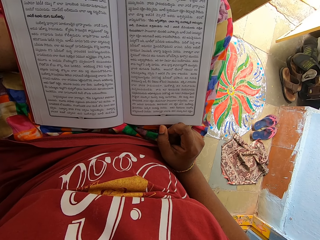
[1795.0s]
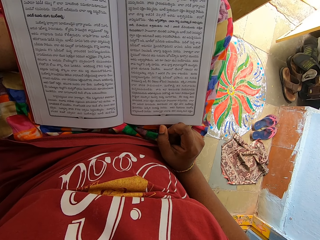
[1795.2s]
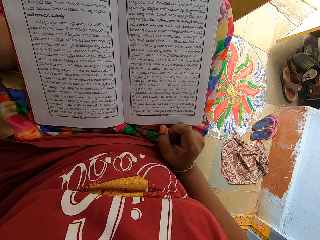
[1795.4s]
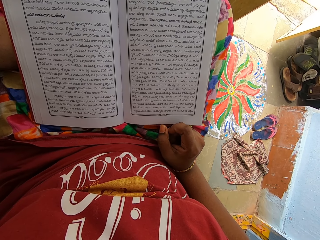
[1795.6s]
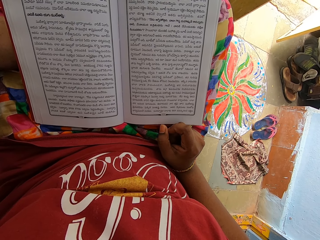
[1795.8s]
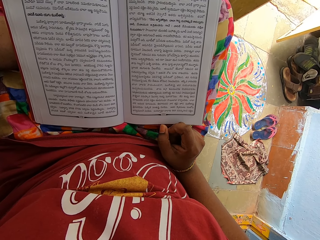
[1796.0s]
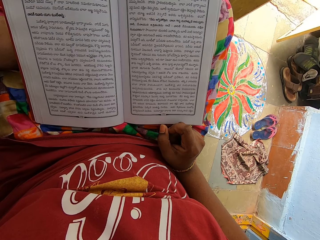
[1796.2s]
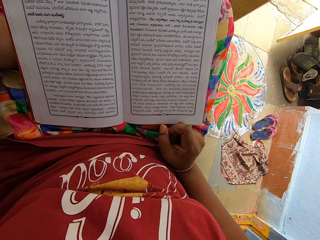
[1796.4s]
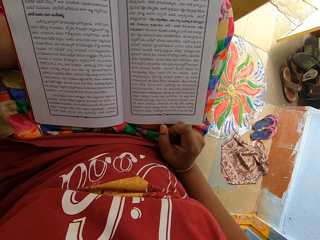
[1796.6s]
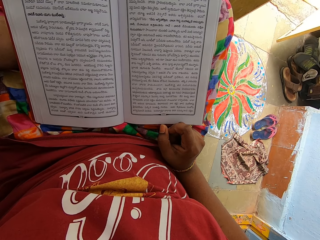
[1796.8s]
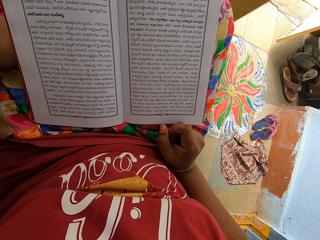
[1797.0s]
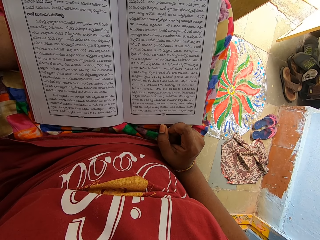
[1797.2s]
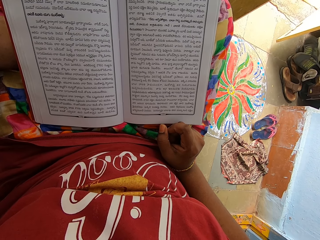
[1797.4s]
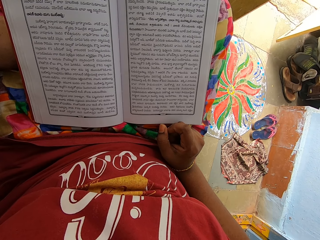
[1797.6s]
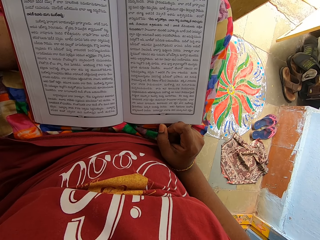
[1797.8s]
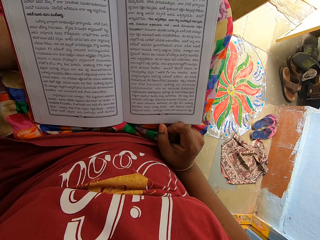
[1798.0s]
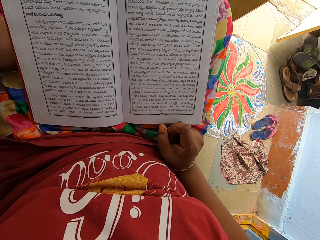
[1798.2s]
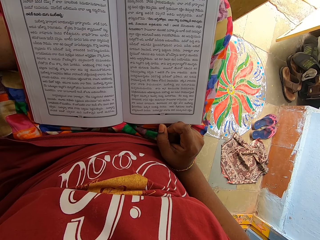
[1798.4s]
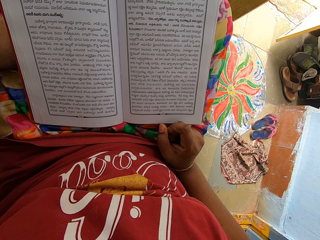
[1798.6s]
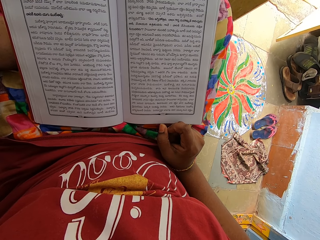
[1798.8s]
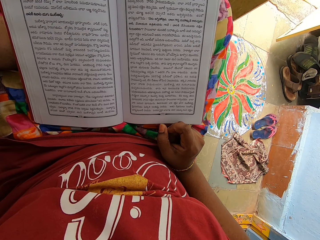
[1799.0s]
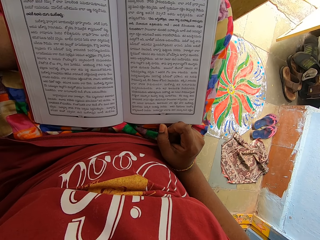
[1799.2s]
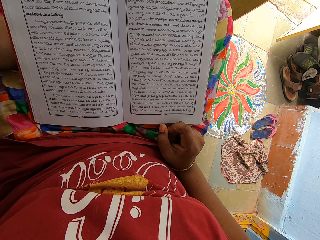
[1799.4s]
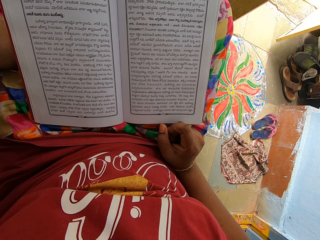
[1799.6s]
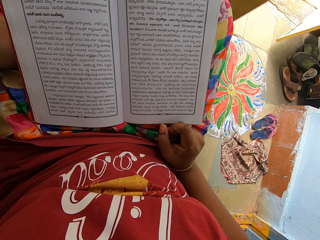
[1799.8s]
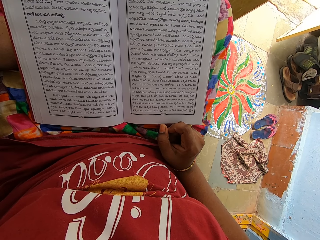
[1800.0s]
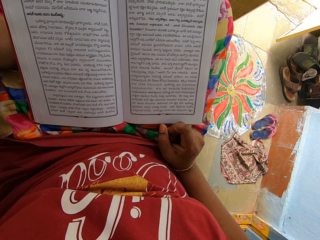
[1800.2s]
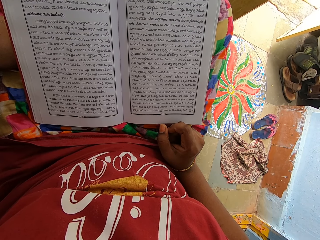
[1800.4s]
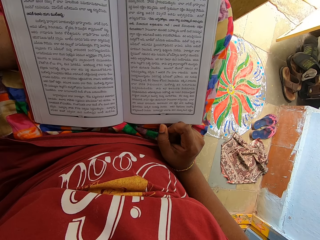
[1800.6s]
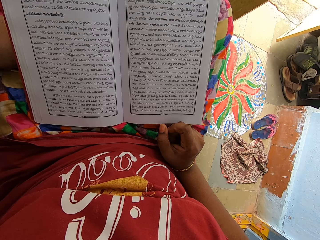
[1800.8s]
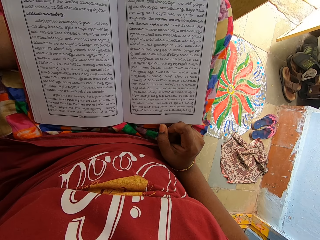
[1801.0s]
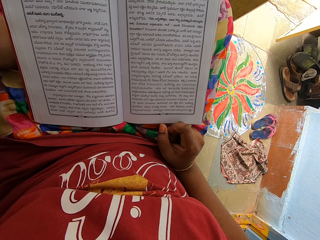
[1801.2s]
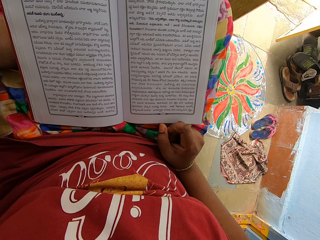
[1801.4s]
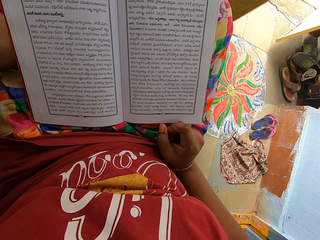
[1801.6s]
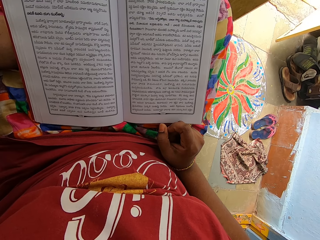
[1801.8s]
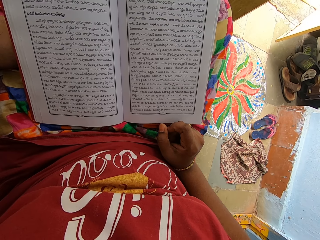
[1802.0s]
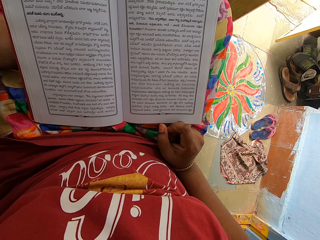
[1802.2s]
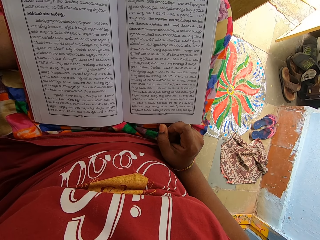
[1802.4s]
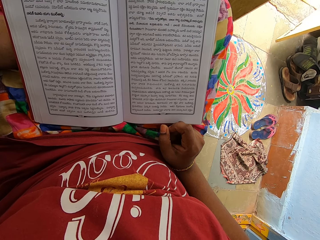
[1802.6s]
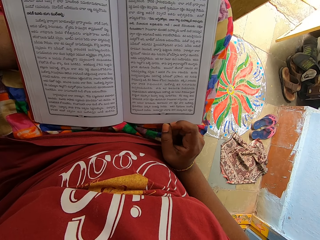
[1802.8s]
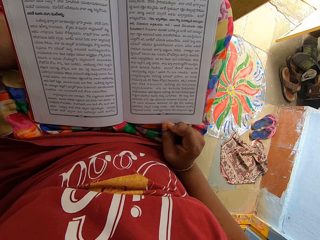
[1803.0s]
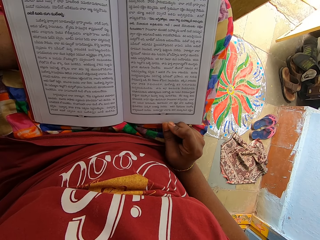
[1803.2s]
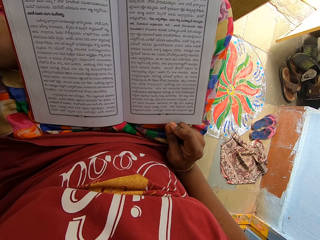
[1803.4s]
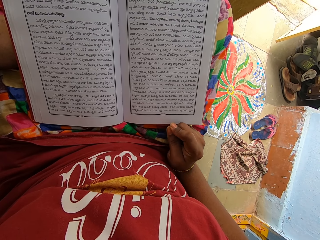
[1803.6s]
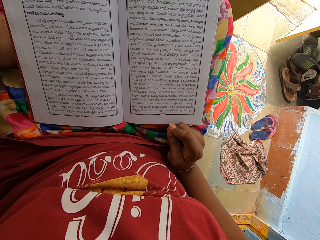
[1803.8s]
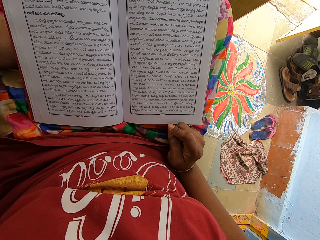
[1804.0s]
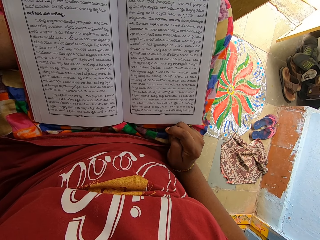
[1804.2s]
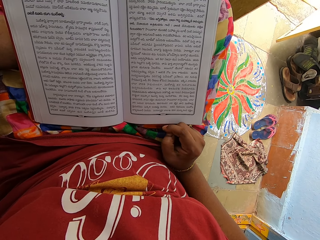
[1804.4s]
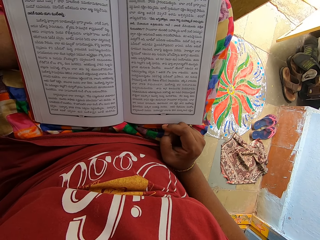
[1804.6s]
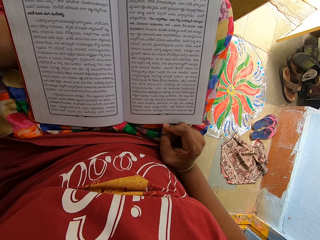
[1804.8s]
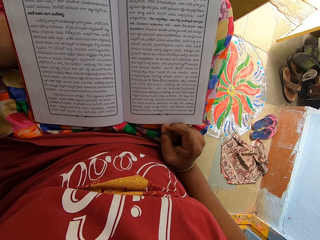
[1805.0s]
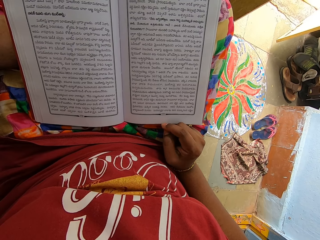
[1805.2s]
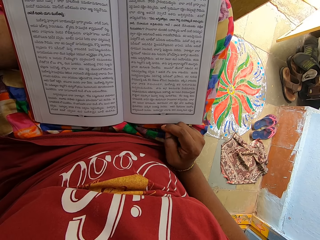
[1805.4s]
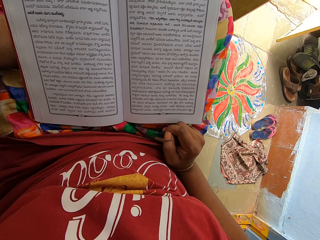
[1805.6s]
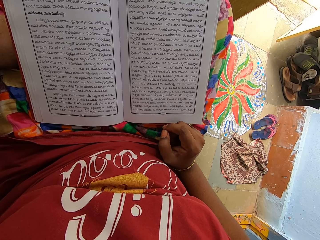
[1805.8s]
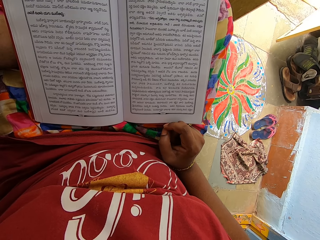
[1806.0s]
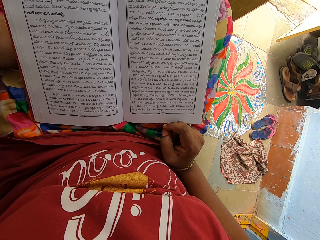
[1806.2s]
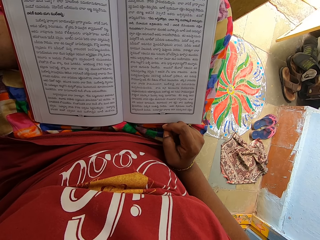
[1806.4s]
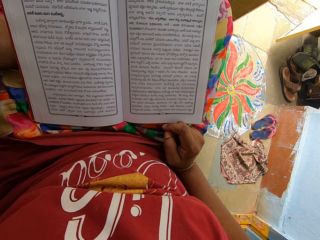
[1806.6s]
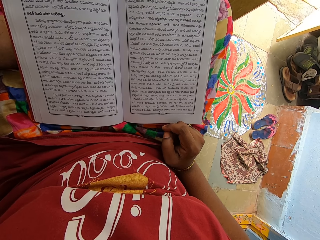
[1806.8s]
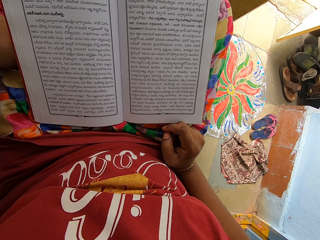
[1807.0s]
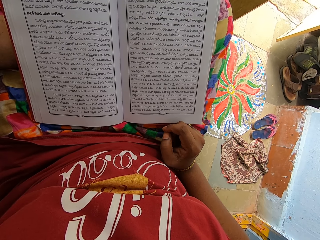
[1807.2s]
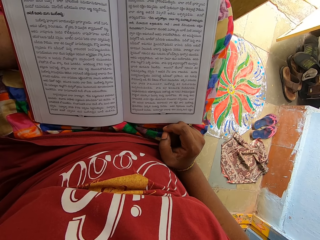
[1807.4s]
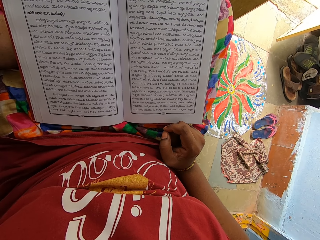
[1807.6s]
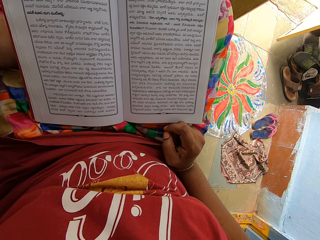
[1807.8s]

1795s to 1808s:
The camera wearer folds her fingers. She rubs the fingers.

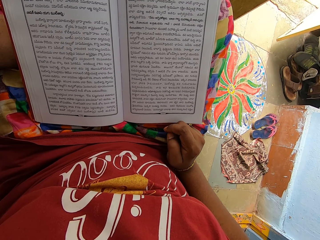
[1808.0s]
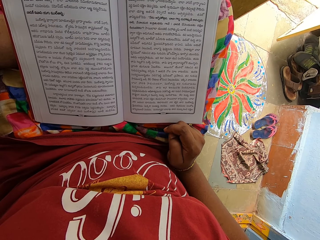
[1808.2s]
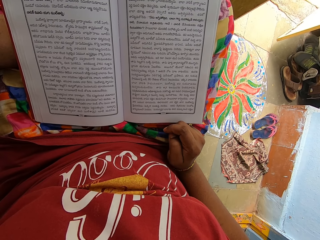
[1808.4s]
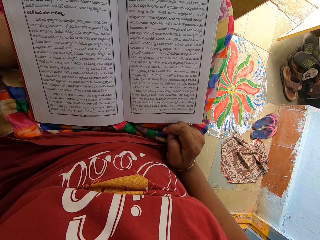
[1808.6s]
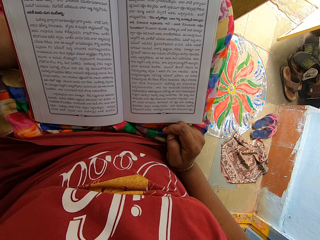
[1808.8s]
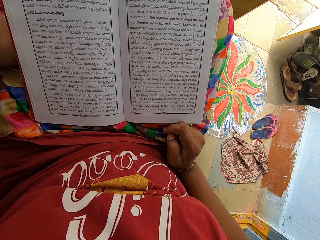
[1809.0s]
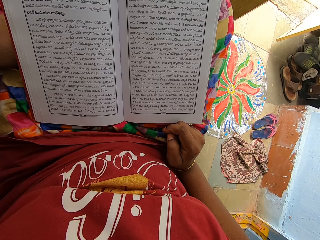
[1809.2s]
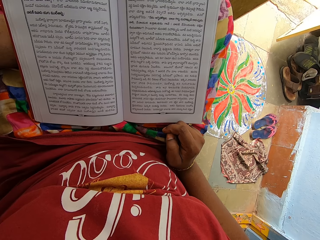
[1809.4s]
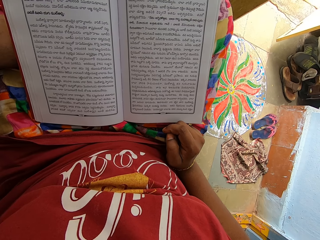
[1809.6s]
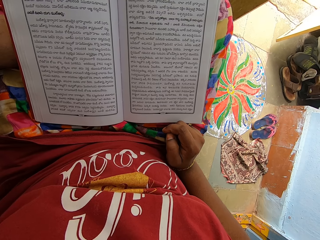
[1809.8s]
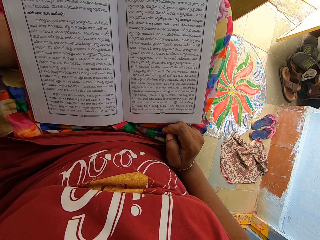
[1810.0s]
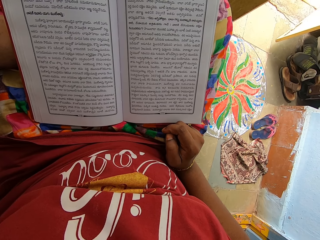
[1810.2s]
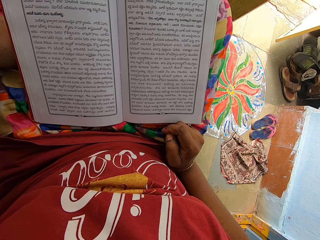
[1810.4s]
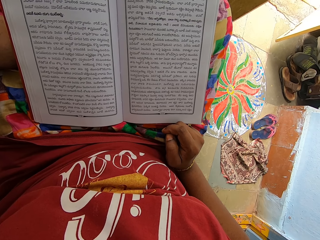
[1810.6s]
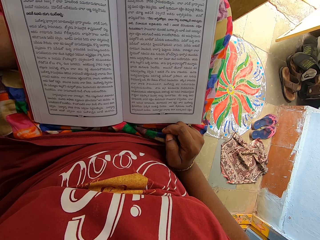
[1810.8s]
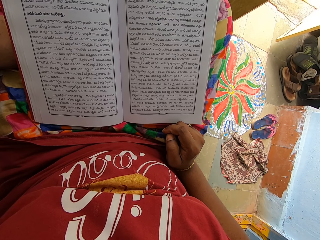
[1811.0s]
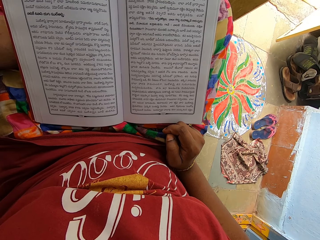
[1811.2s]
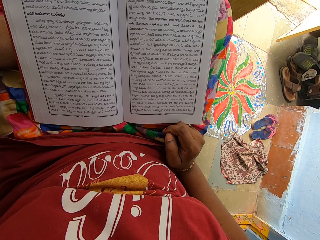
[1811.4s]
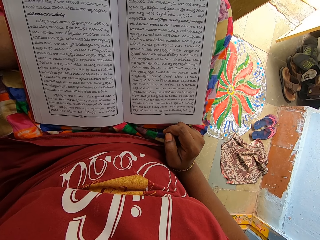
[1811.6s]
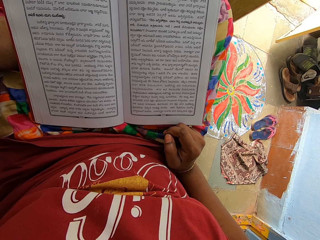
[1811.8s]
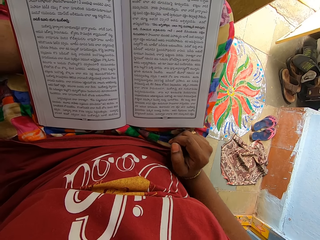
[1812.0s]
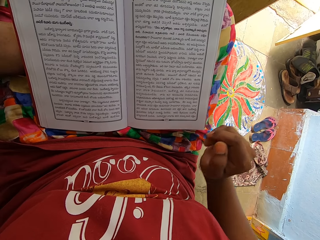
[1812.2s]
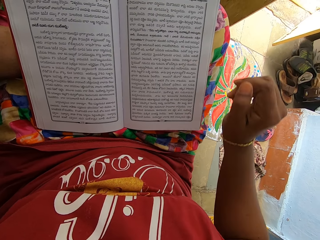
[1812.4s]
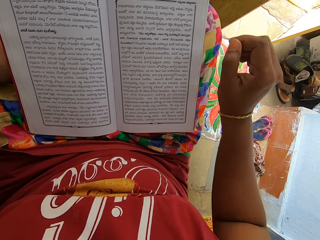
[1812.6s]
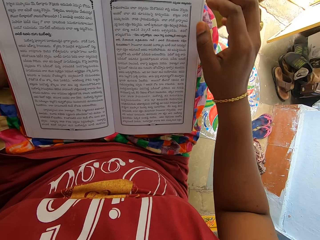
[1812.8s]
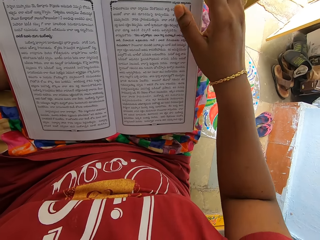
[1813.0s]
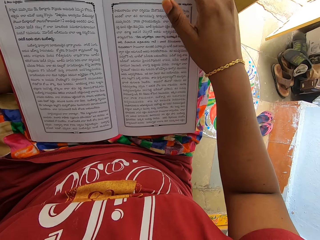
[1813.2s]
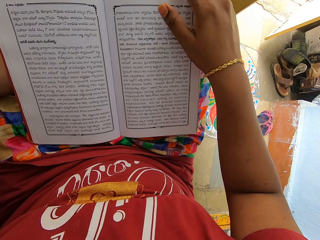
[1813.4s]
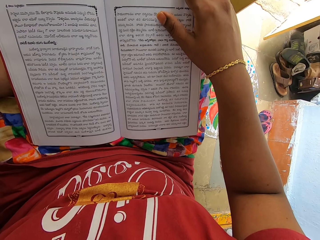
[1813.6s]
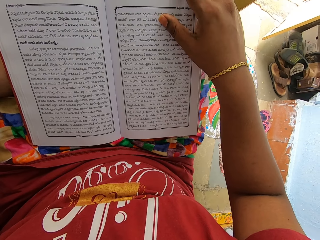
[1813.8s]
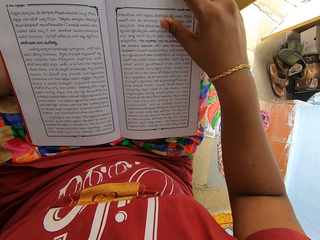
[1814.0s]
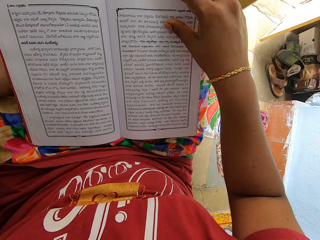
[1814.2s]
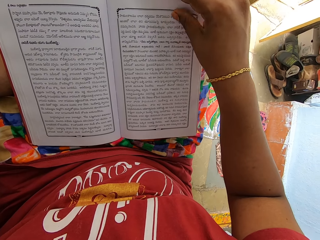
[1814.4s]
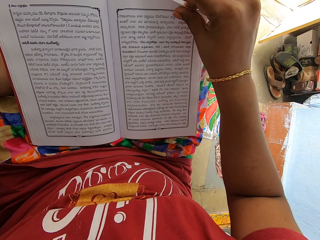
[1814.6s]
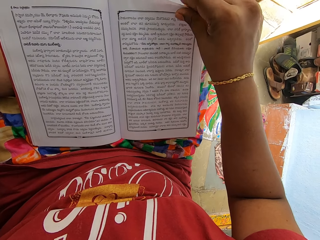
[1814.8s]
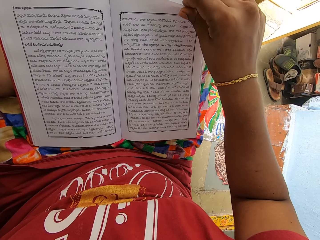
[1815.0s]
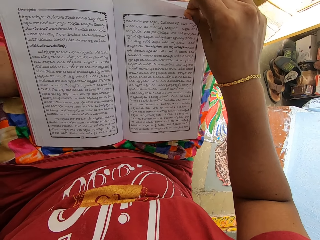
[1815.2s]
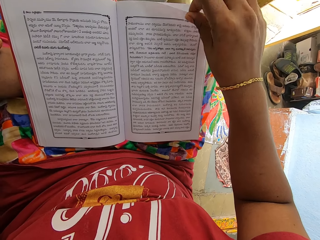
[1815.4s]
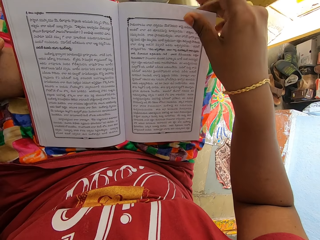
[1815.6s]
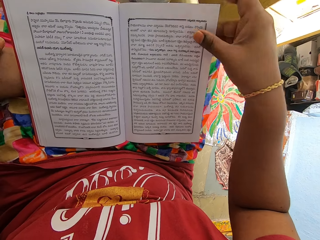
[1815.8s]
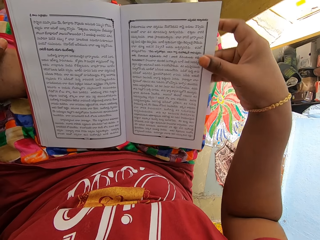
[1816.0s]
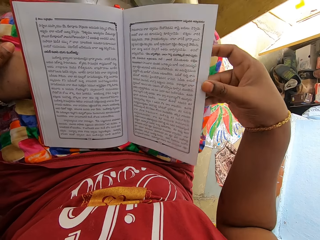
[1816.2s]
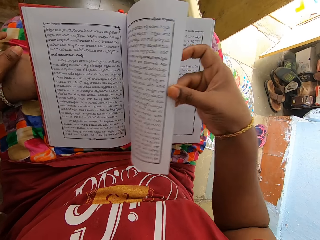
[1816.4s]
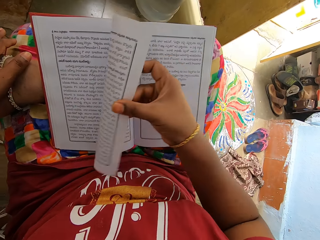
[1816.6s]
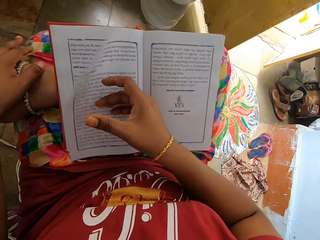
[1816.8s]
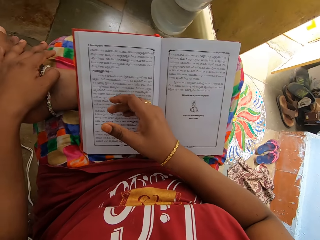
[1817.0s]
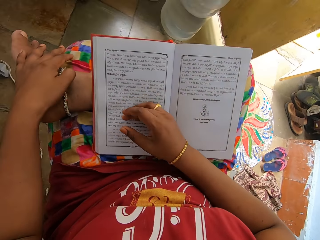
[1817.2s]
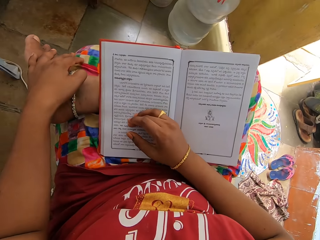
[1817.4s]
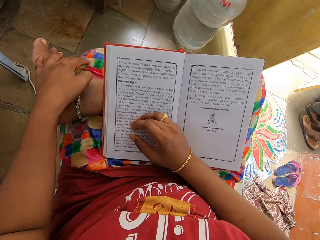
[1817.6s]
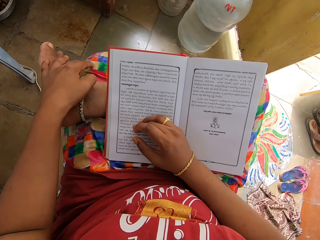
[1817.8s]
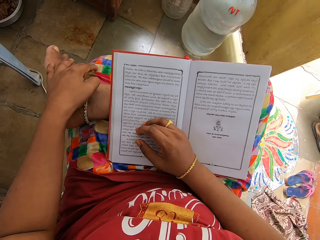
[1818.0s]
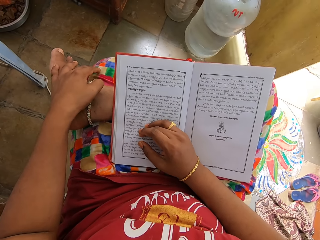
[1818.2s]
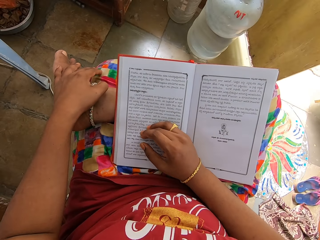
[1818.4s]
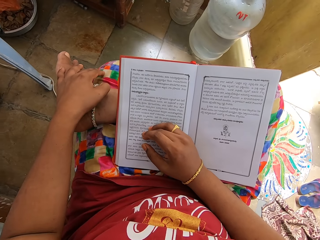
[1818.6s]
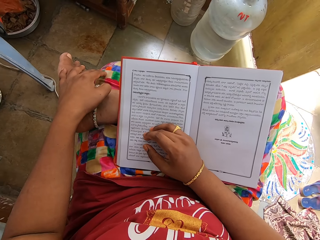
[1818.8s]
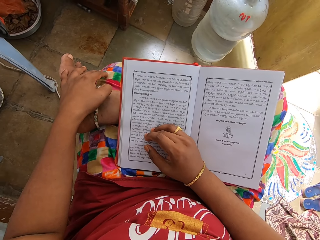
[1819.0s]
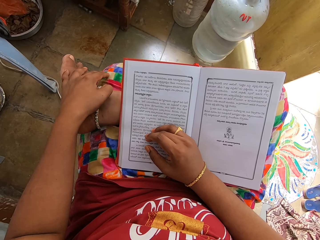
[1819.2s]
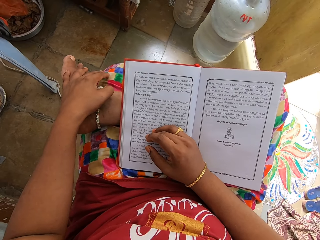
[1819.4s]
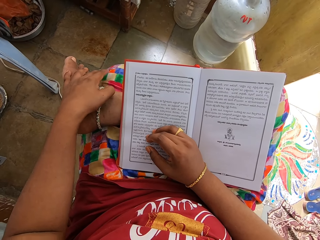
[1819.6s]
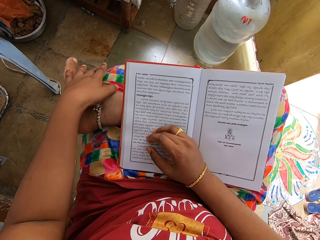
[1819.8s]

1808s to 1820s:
The camera wearer adjusts the book pages. They turn a book page. They read the book.
